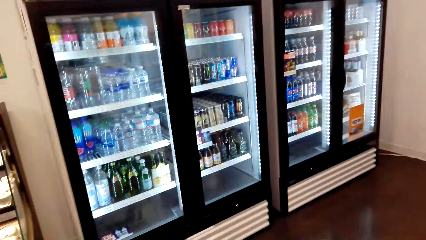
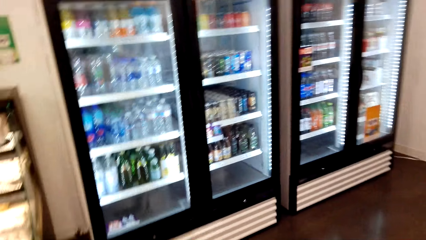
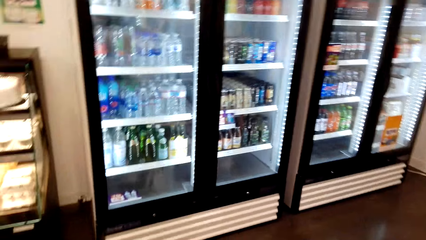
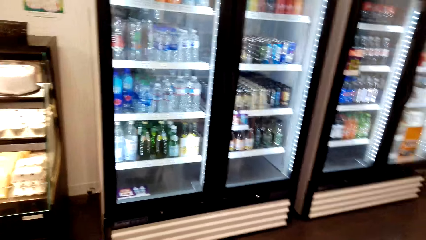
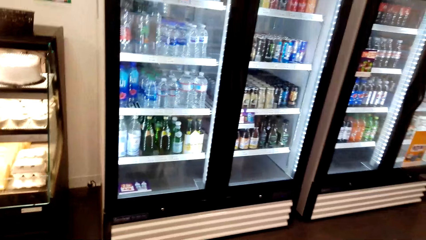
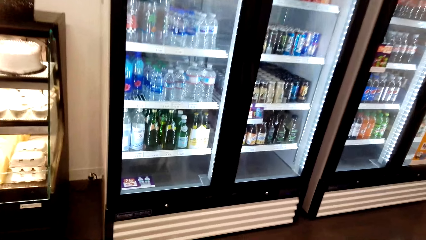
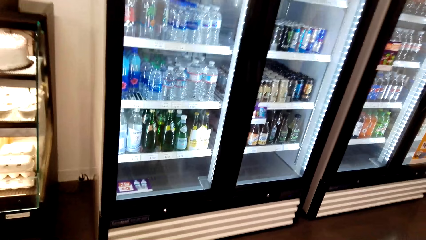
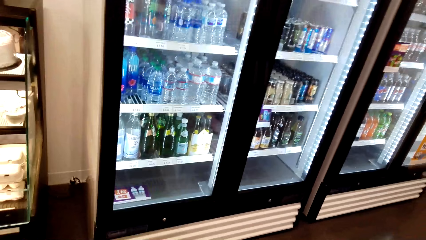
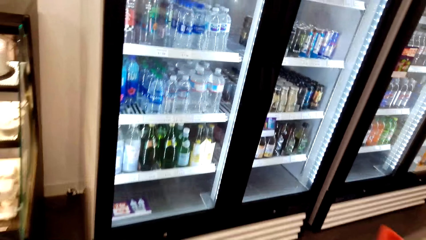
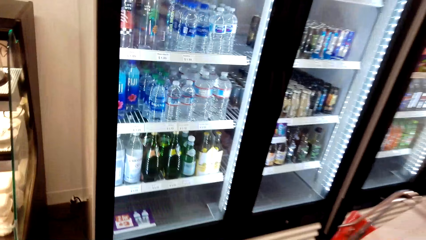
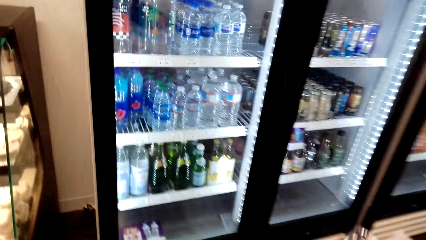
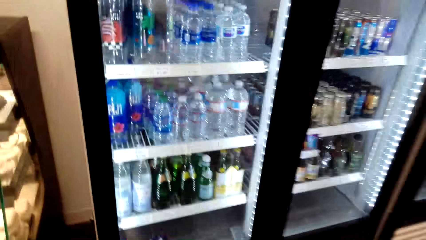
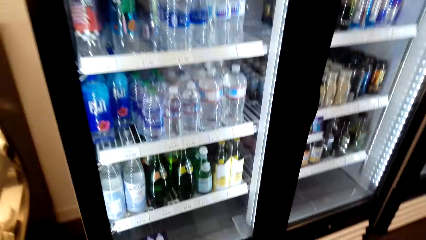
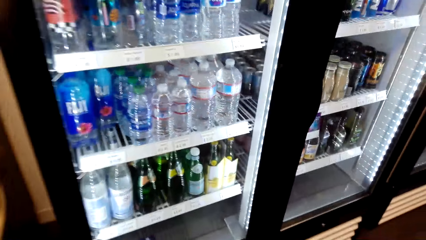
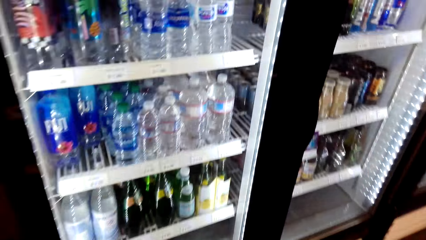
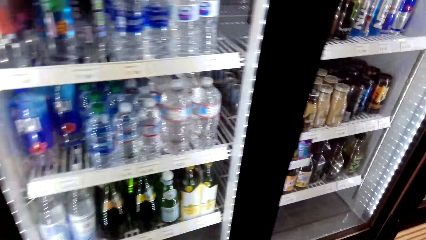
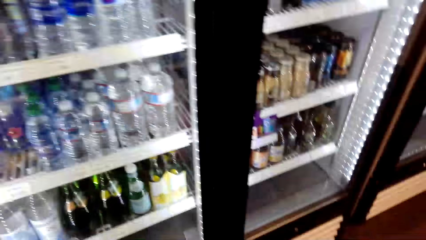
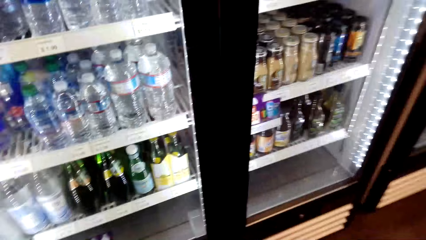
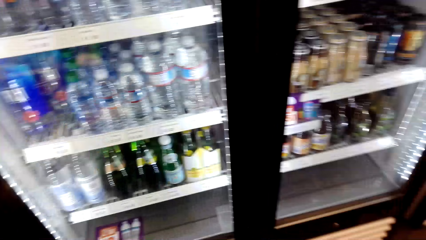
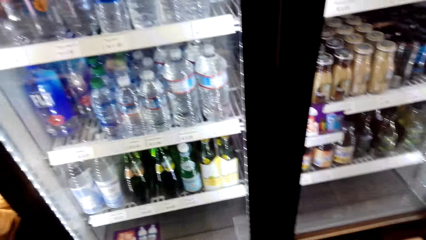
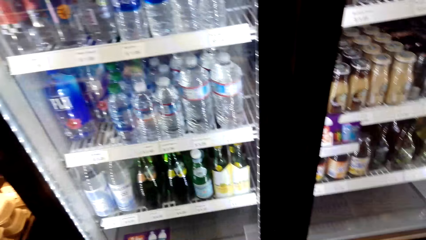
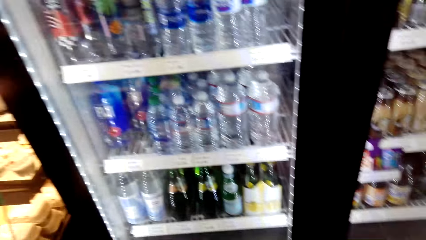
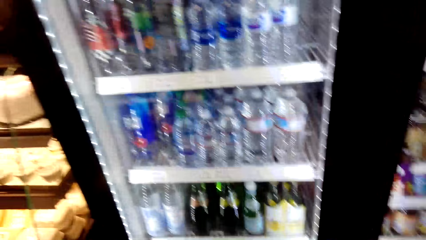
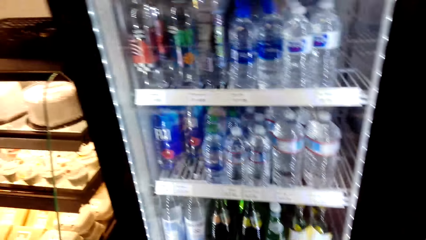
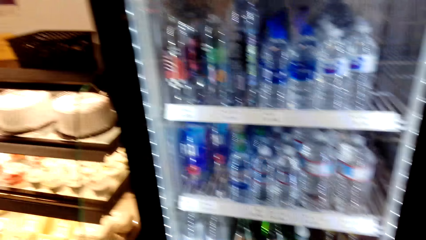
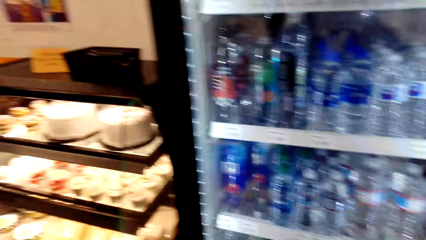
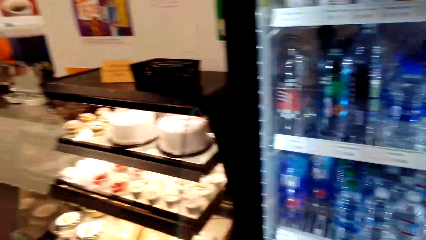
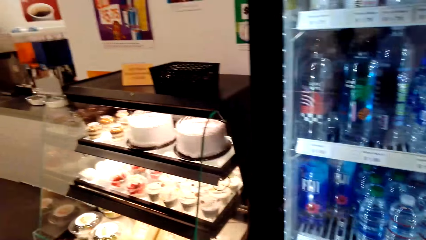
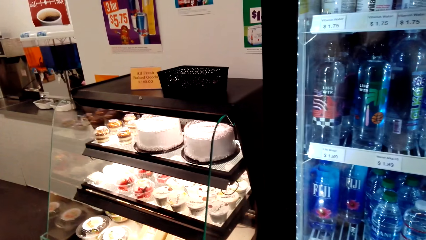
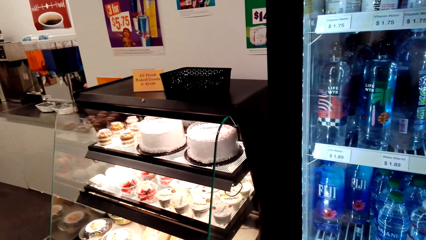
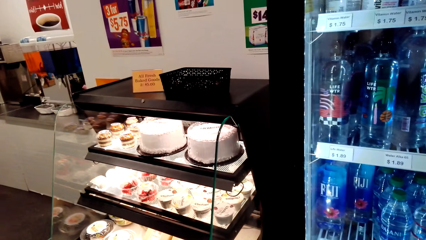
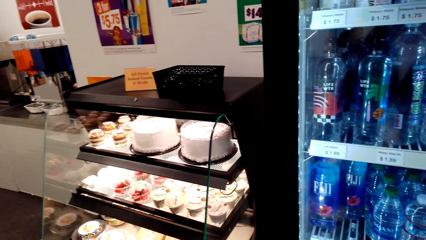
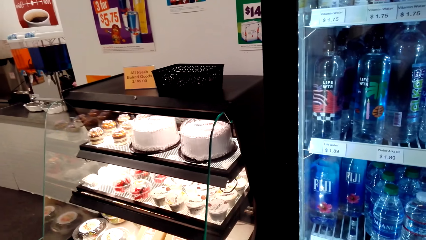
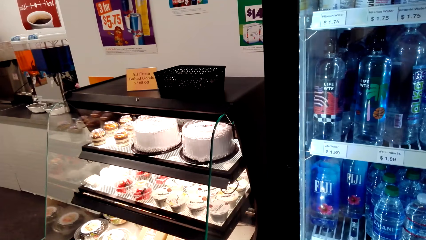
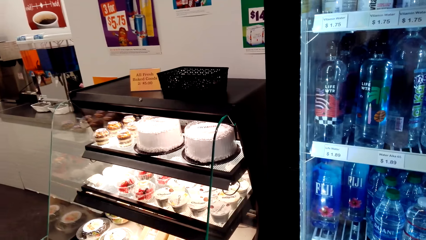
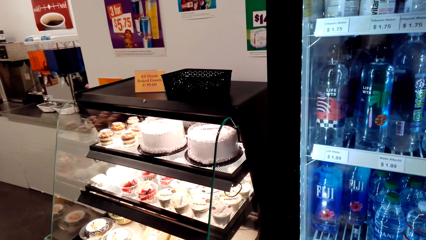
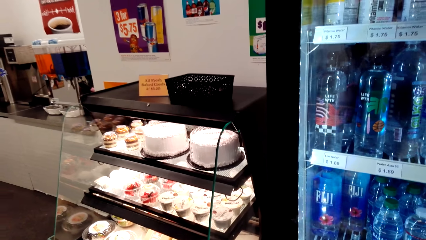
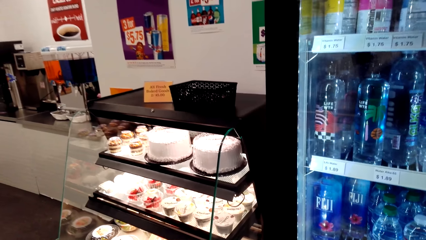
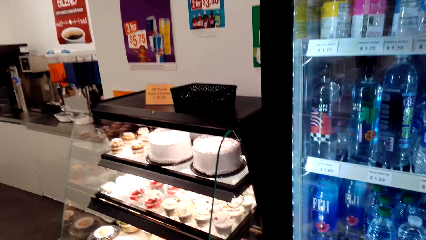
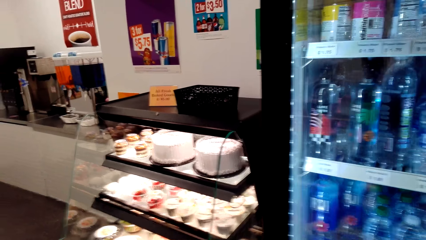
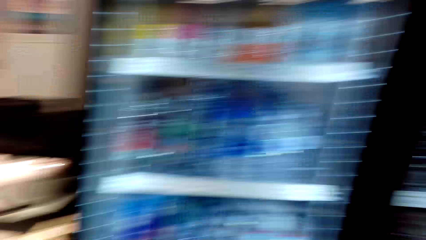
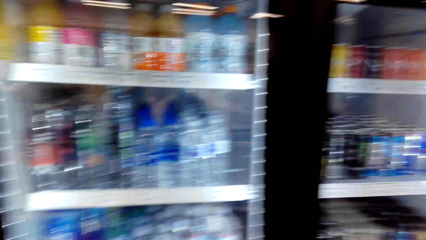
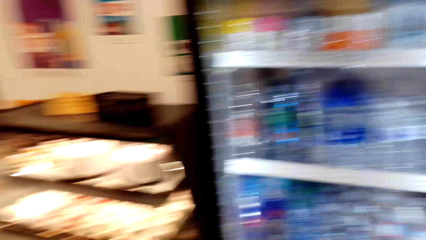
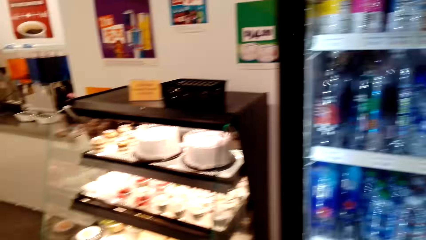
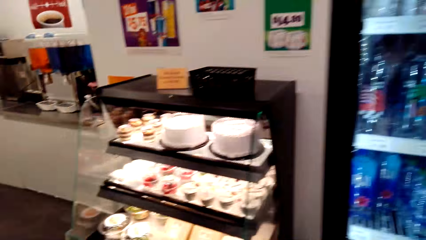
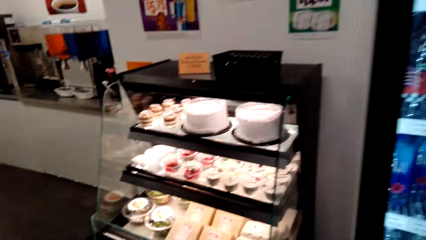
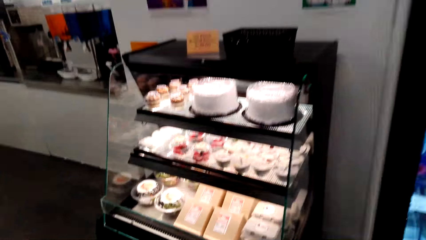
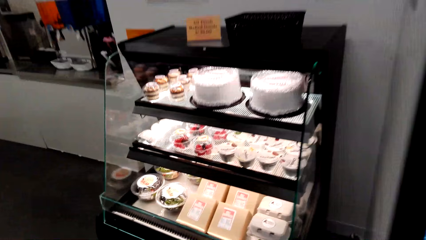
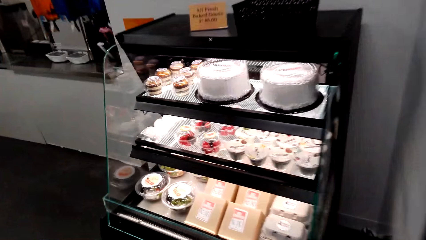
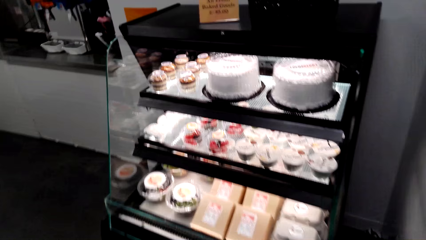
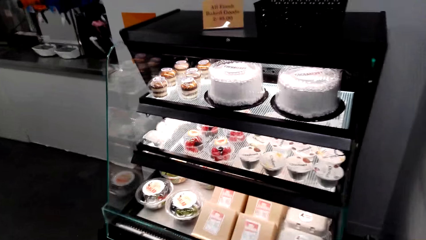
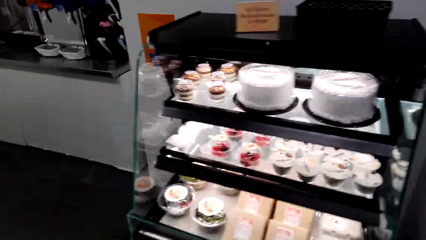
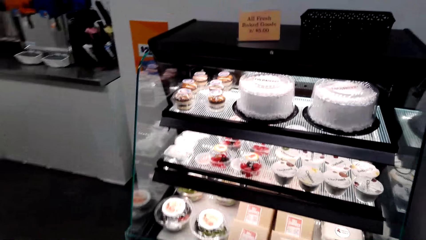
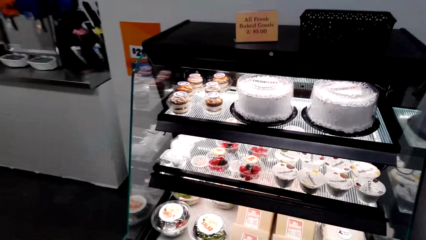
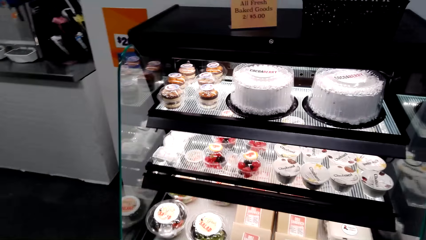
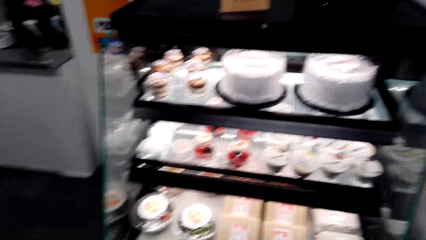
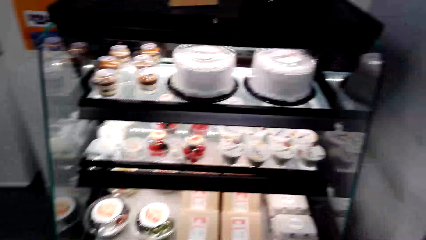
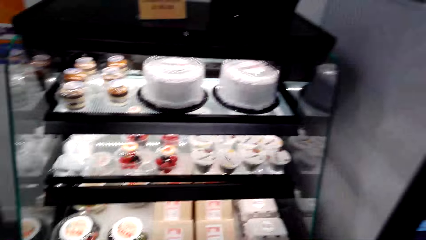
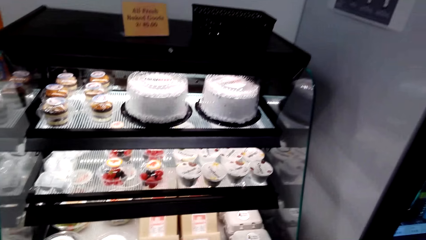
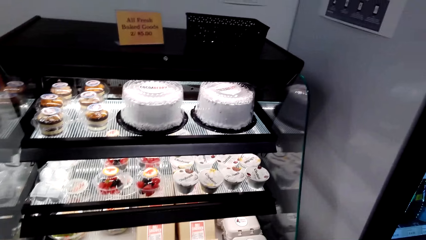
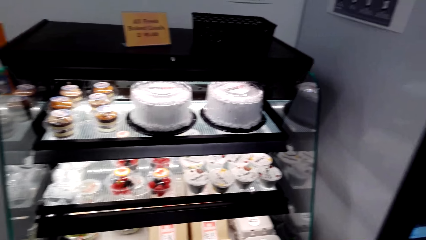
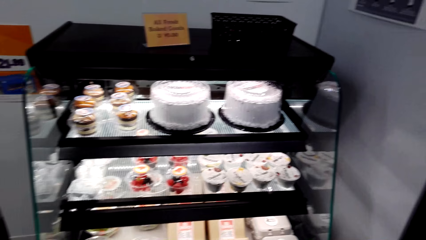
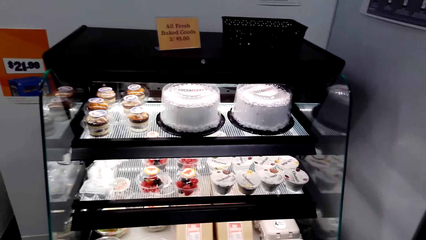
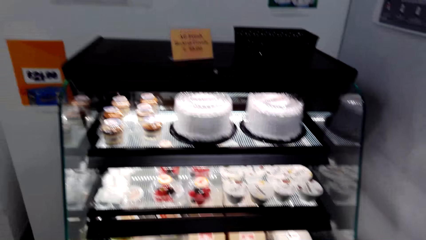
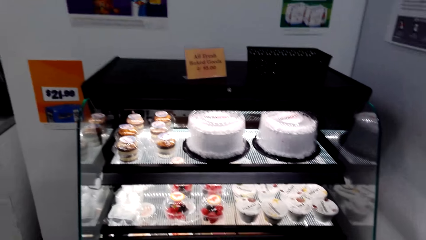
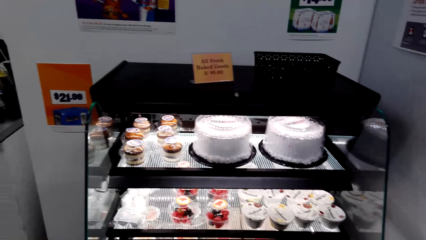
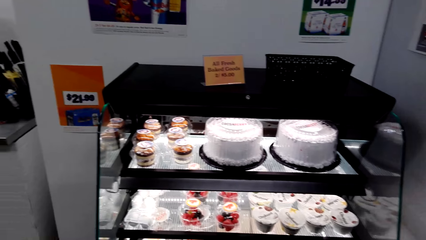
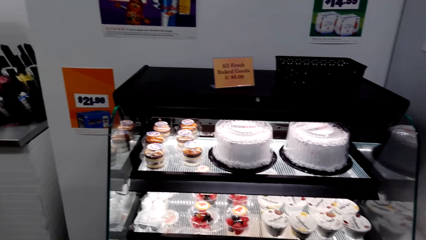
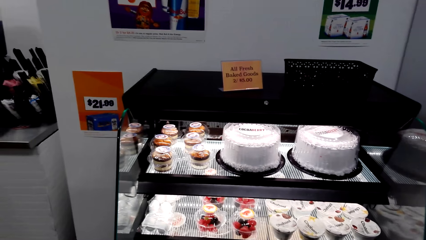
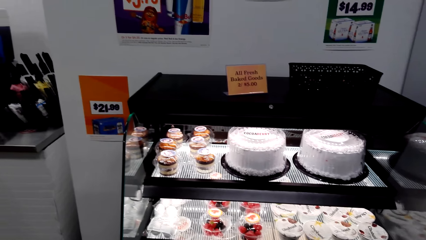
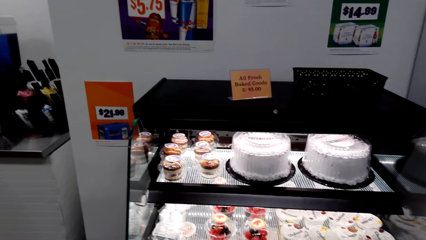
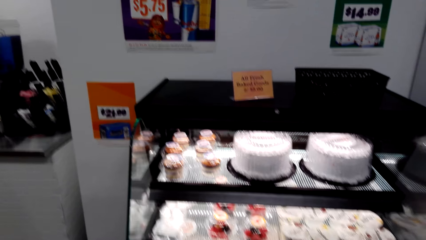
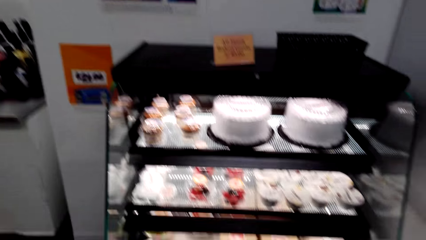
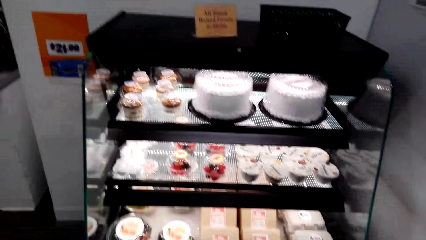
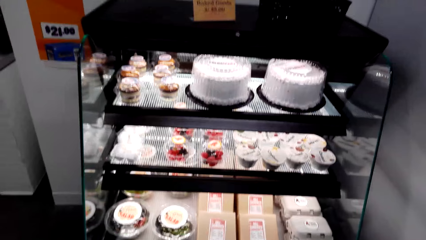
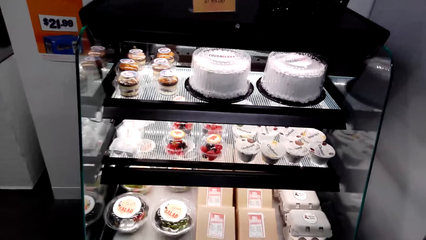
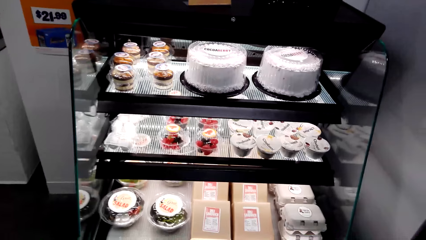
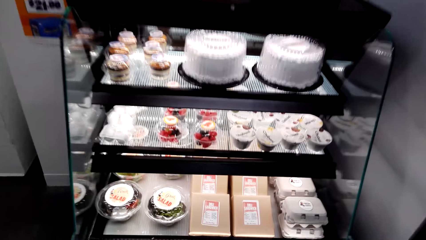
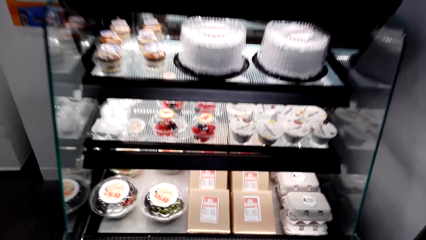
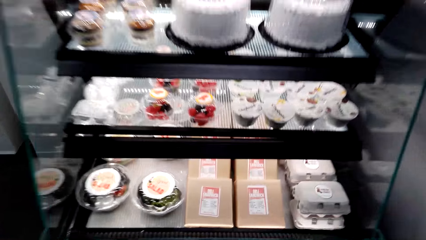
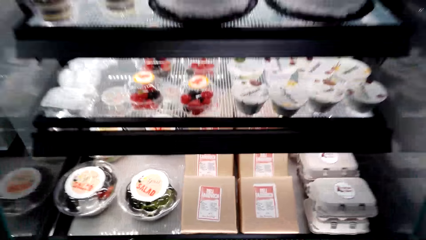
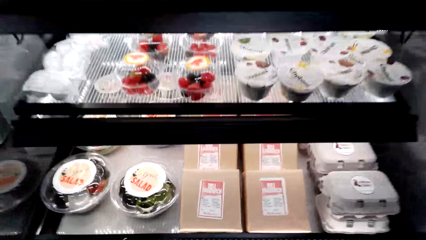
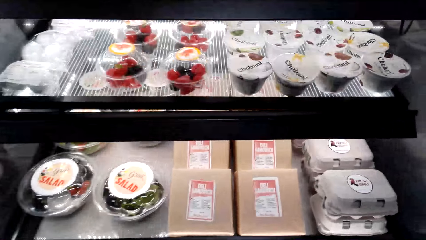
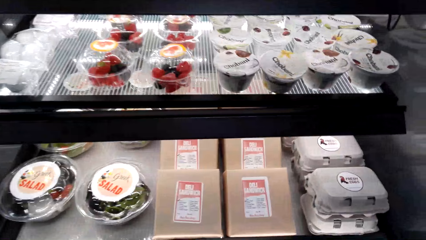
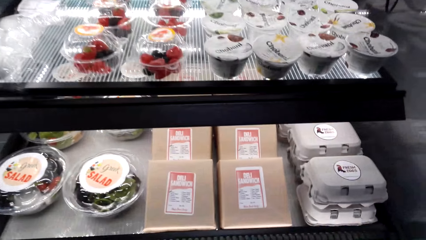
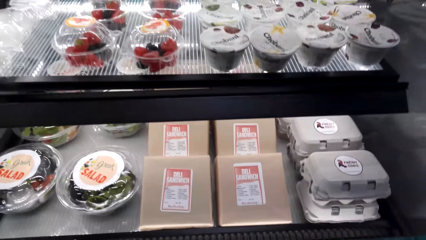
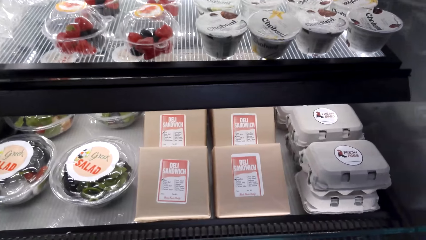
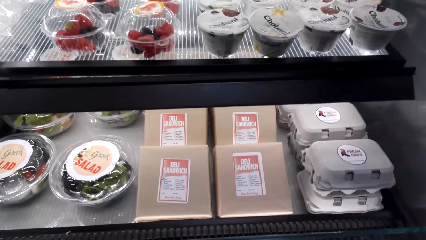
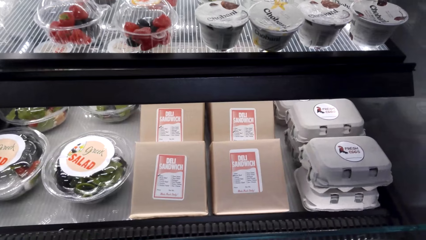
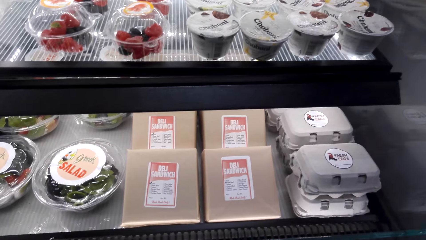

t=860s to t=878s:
The camera wearer looks at the drinks in the refrigerator. A person talks in the store. The camera wearer moves in the store. They talk in the store. They look at the cakes on display. The person talks in the store. The camera wearer moves in the store.
